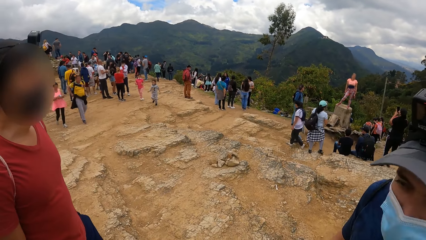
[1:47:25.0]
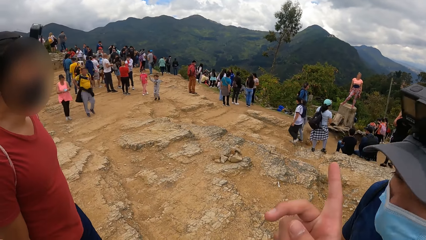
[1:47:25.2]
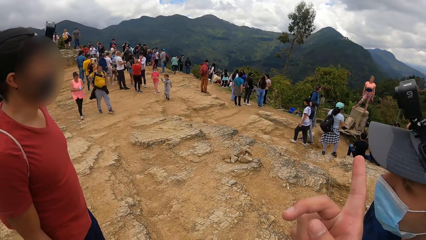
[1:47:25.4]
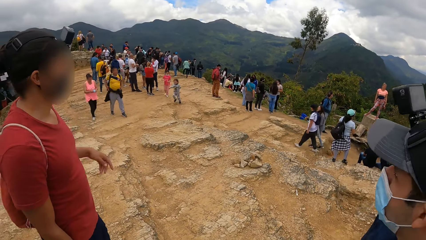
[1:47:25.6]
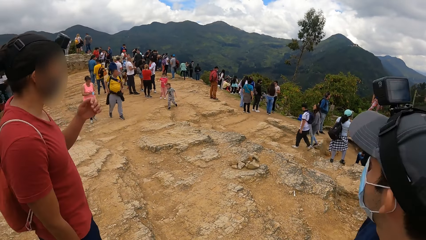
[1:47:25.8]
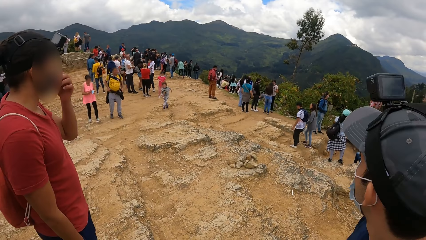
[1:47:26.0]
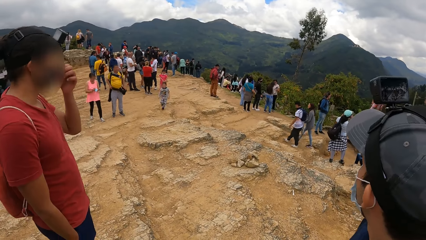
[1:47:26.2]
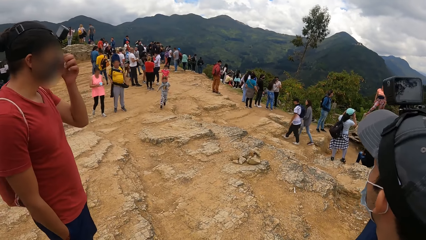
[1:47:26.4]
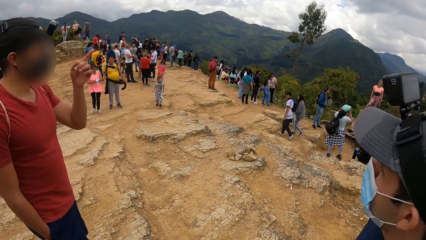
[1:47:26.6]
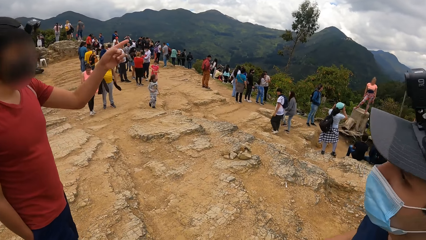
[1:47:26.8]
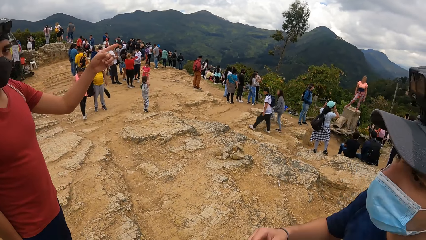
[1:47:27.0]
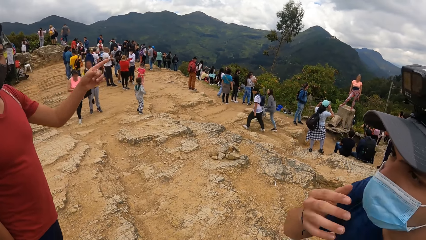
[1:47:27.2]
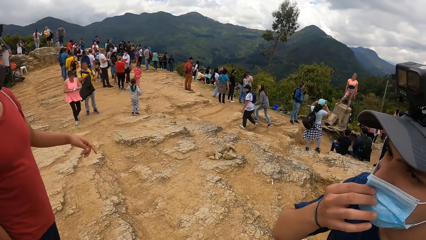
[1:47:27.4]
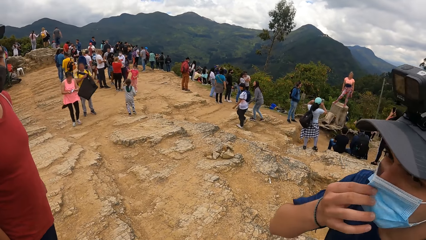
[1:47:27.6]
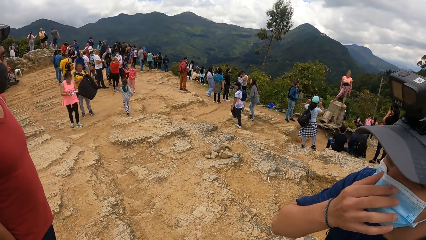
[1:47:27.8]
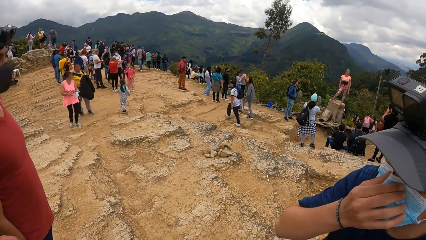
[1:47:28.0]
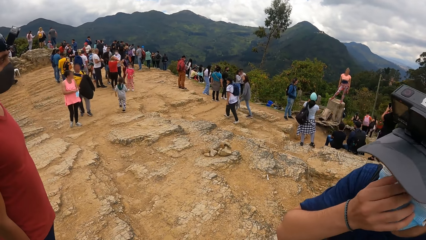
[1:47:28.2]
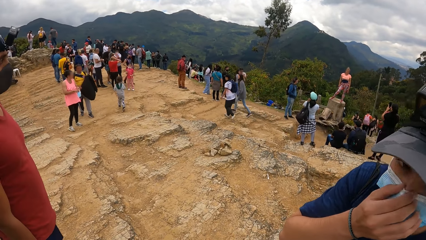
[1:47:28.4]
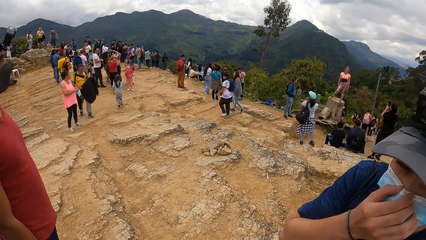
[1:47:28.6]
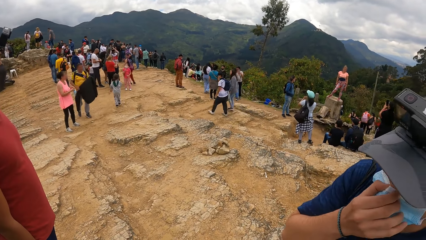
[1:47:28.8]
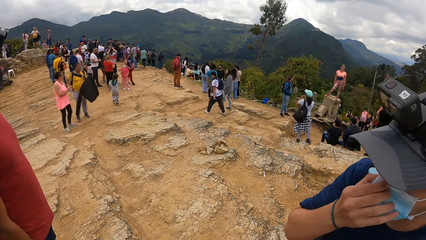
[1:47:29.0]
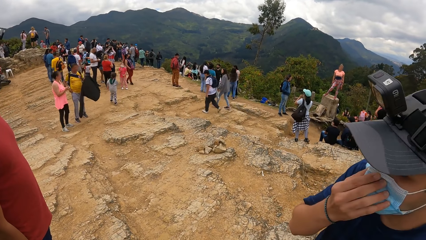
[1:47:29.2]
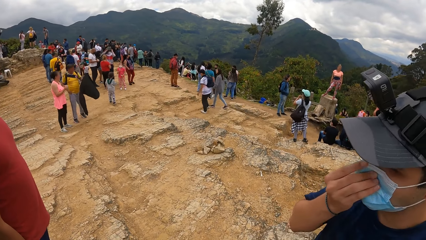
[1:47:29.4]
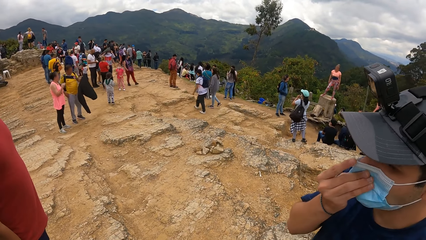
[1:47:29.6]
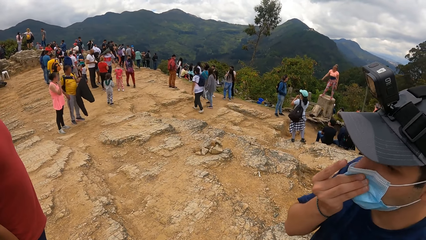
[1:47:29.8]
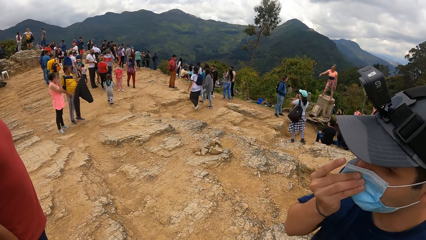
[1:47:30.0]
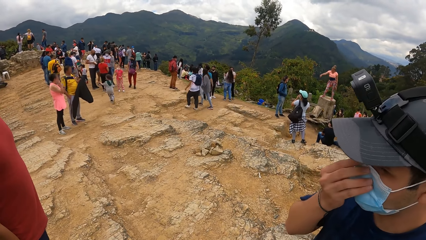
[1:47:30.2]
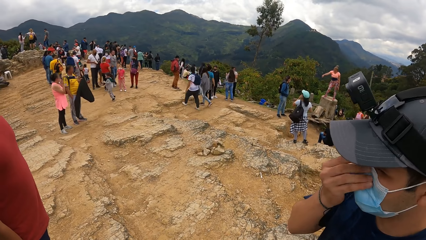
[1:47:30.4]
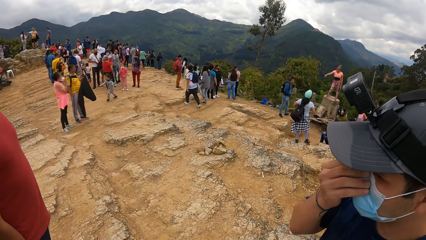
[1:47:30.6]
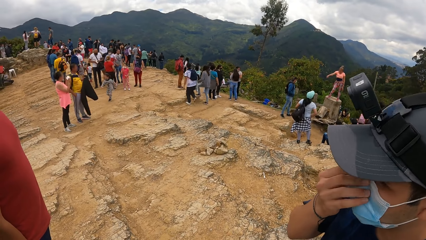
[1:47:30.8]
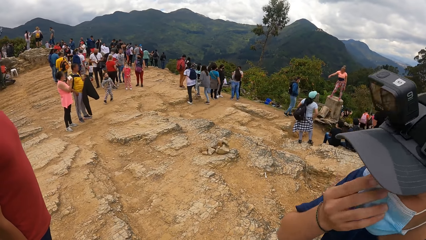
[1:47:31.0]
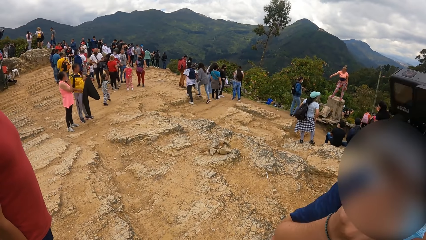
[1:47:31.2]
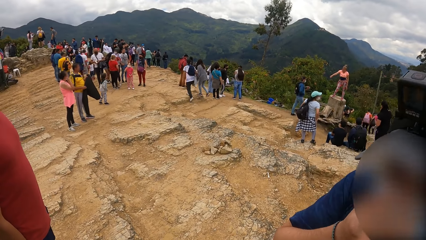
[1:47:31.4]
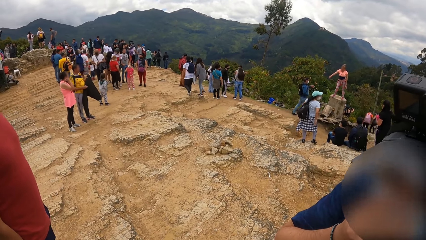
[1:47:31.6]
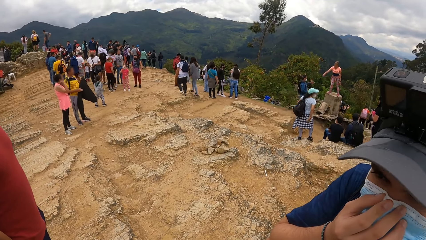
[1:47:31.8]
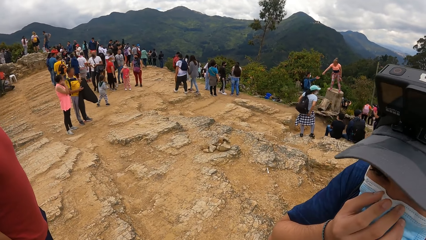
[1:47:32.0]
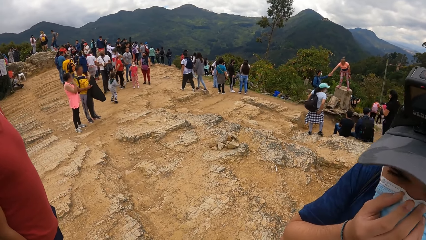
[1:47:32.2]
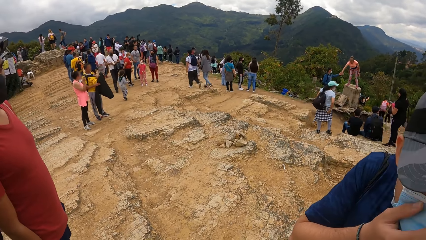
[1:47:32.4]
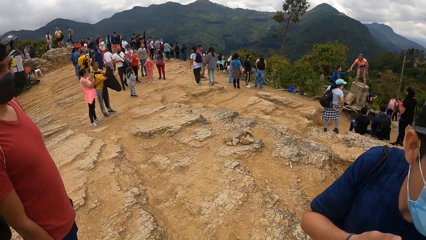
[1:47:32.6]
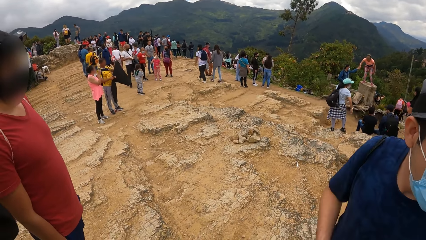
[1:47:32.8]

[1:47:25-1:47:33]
The man adjusts his nose mask with his left hand. Another man adjusts his nose mask with his right hand.

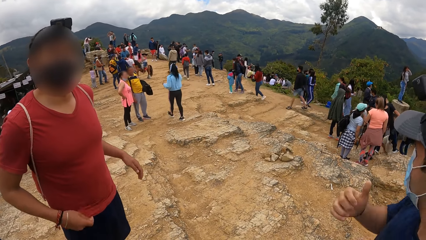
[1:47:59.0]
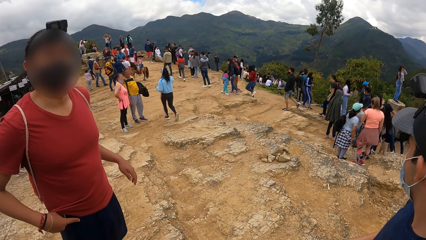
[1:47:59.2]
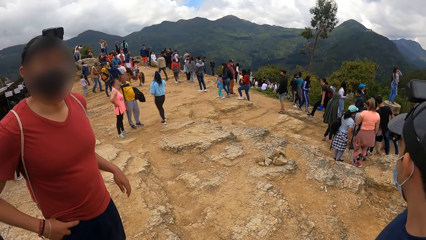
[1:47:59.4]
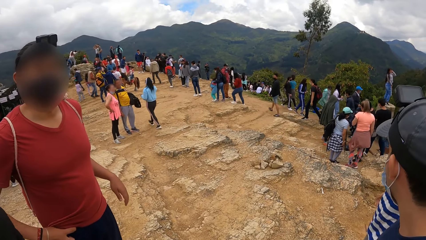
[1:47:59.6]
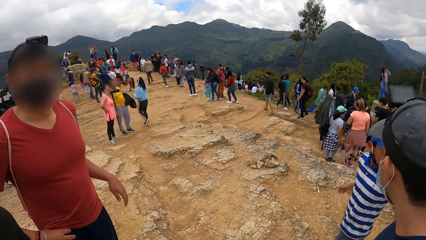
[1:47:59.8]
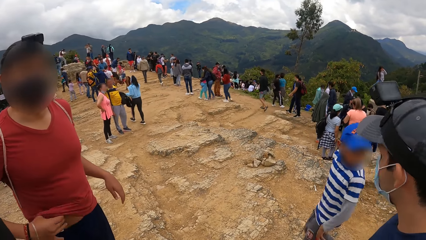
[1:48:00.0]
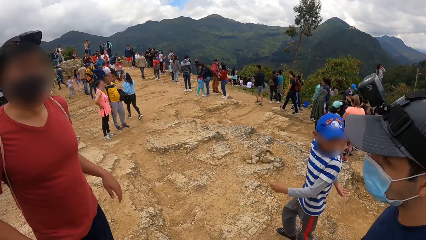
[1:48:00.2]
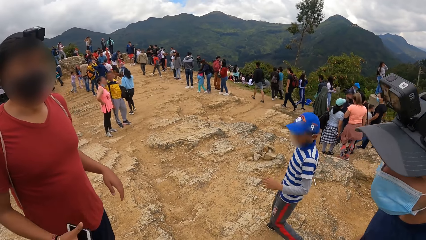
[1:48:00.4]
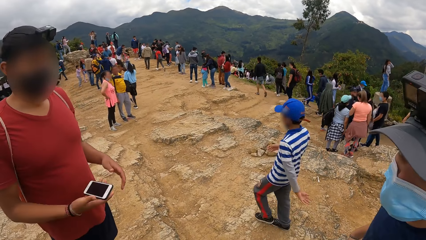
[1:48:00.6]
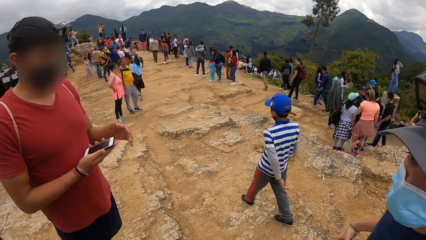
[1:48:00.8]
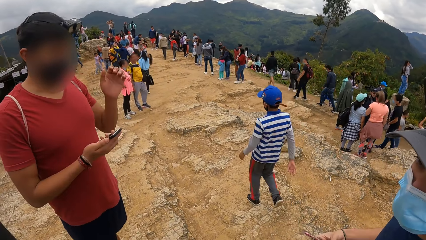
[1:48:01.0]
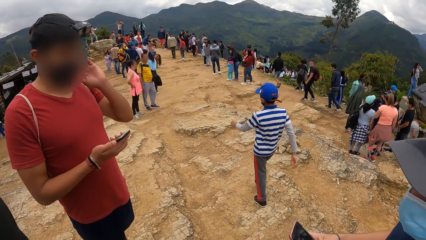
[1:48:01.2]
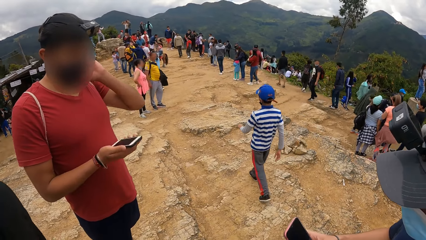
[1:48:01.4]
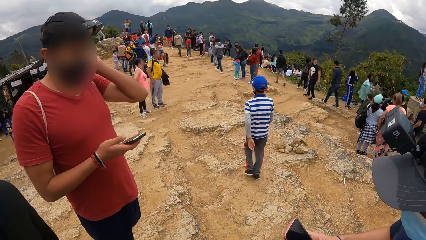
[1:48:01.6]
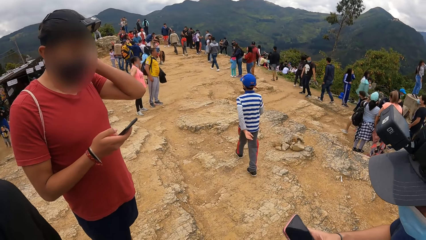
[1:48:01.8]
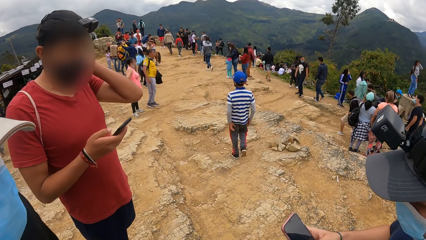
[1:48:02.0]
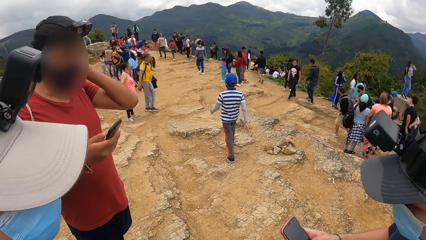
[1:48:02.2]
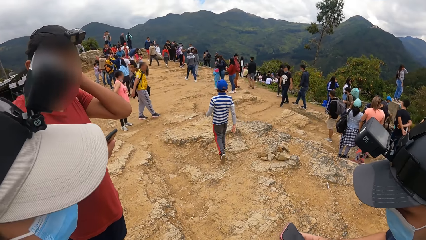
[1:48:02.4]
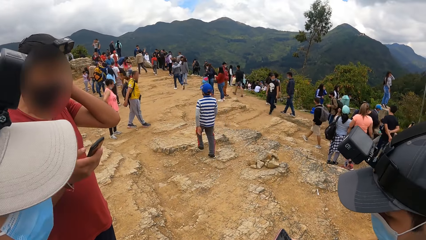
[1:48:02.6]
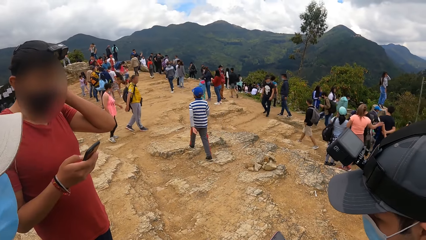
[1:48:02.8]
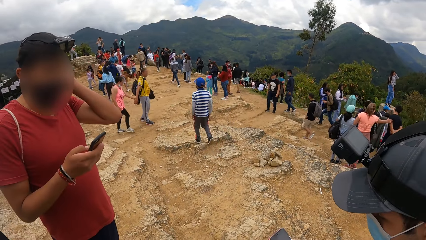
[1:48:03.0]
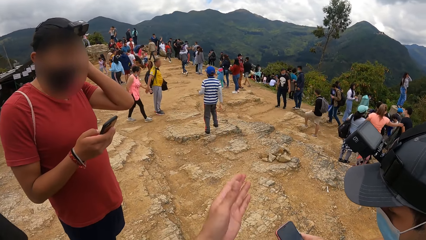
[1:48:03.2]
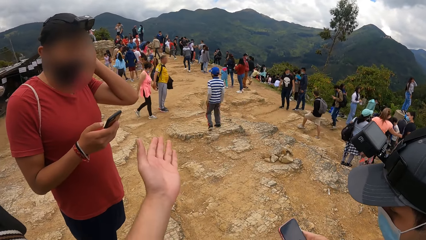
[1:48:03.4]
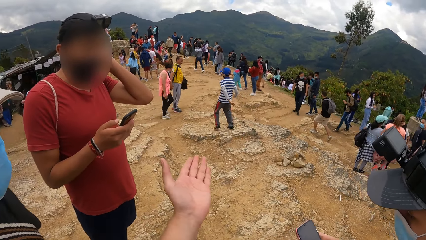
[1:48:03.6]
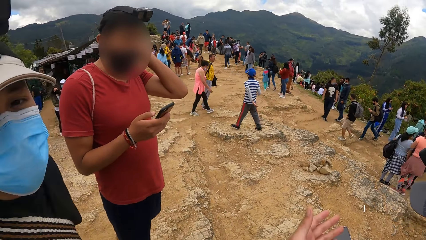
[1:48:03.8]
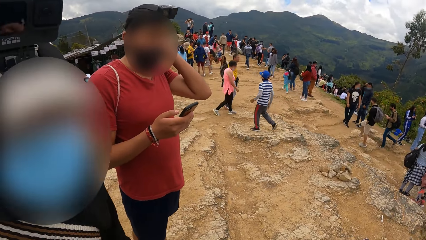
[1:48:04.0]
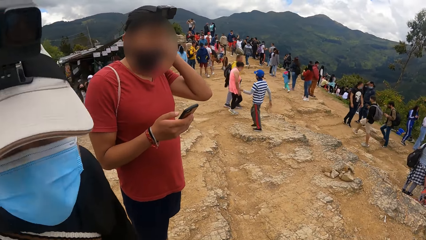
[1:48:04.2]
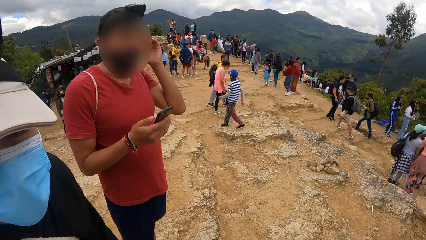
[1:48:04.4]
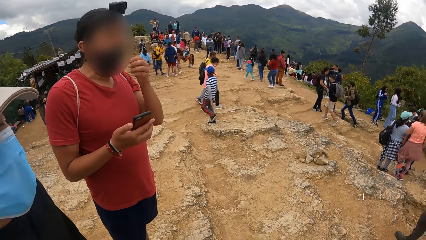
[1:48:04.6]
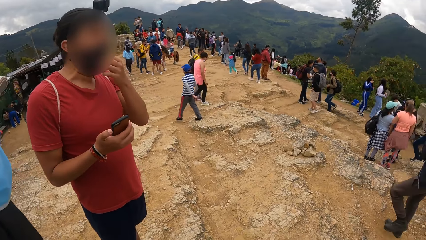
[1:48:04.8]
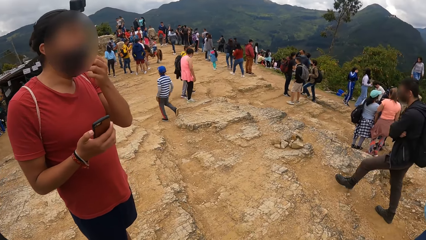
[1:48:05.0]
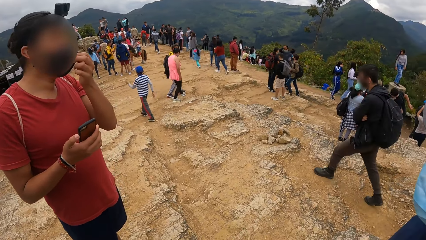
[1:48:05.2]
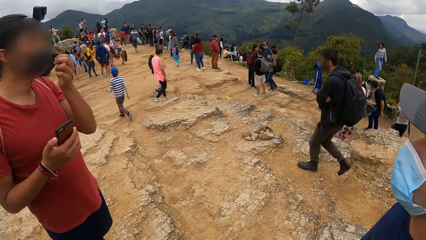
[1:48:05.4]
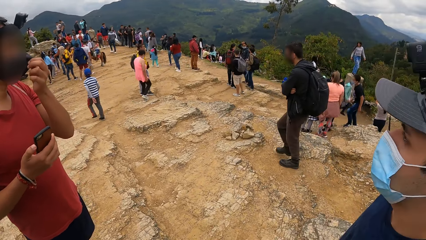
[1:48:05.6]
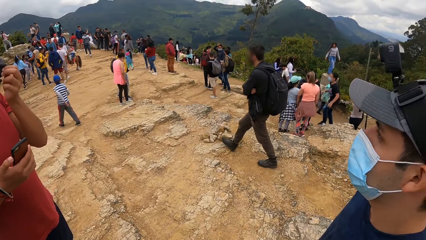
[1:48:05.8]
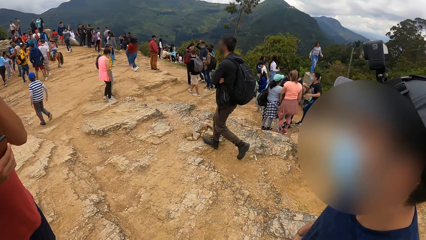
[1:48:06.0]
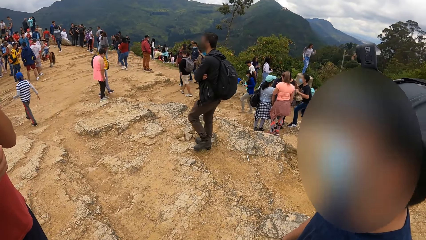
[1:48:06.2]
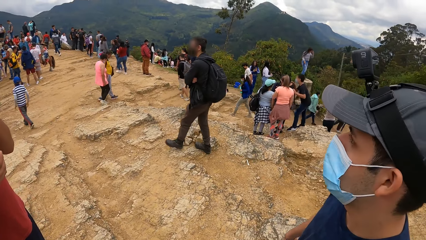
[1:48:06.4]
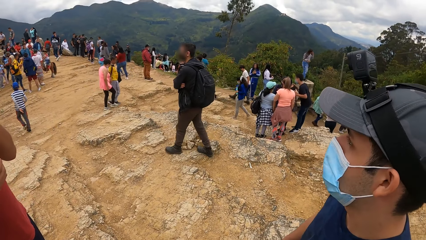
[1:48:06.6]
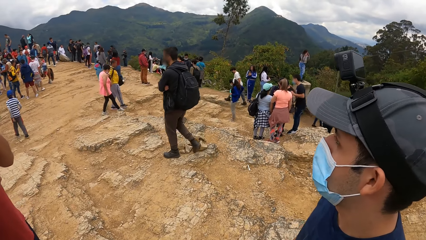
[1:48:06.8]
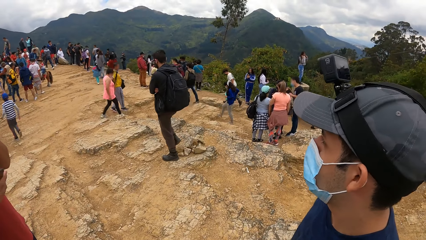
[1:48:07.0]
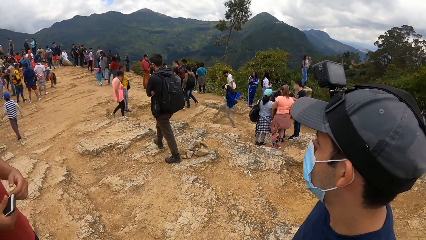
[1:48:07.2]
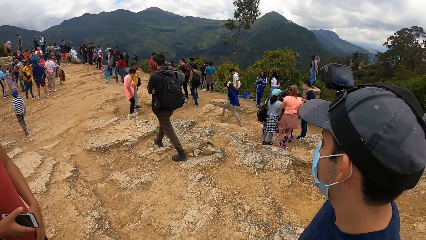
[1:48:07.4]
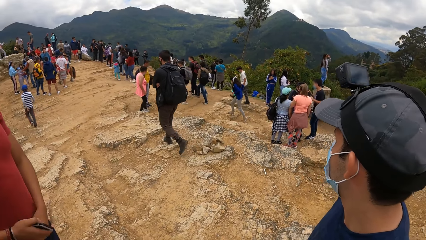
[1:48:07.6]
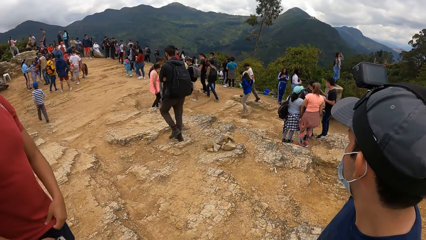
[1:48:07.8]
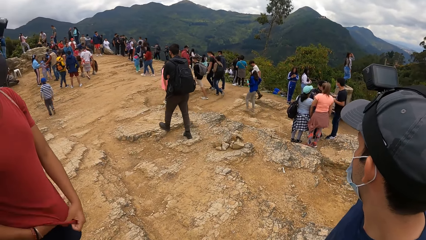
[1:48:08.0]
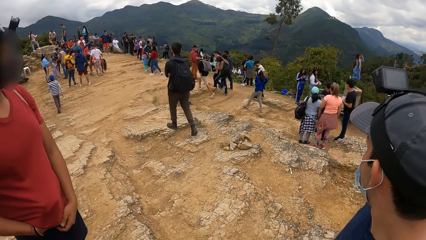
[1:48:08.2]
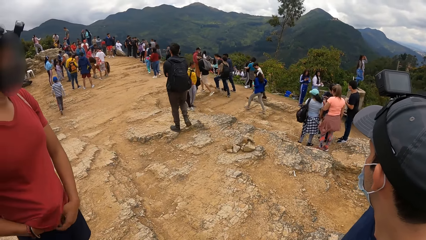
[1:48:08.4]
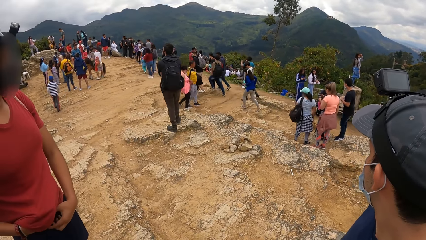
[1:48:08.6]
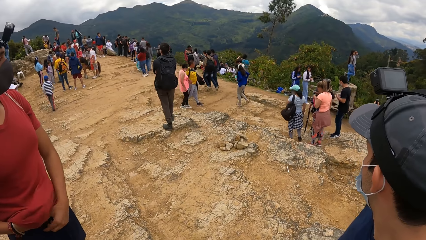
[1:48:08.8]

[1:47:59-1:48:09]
A man brings out a cellphone from his pocket with his right hand. Another man brings out a cellphone from his pocket with his right hand. The first man touches his hair with his left hand. The other man operates the cellphone in his right hand. The first man operates the cellphone in his right hand. The first man adjusts his nose mask with his left hand.
